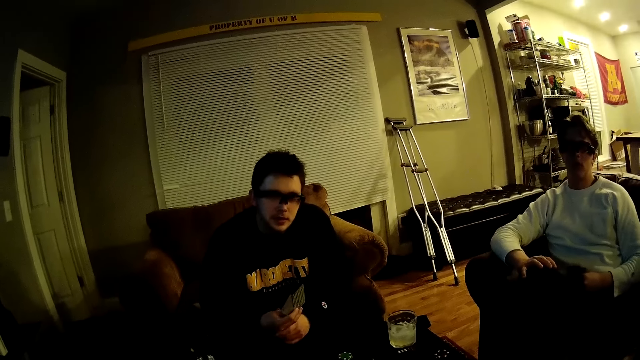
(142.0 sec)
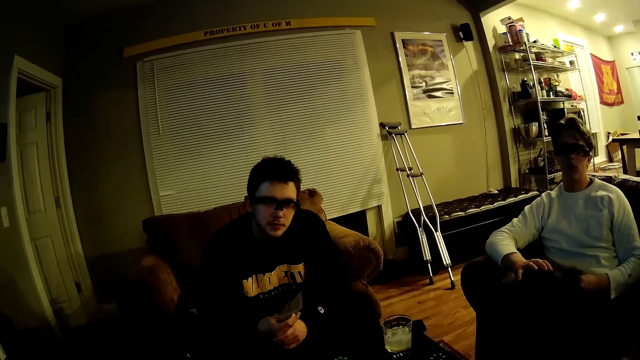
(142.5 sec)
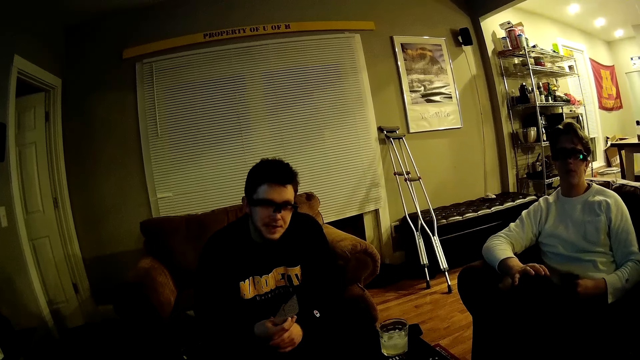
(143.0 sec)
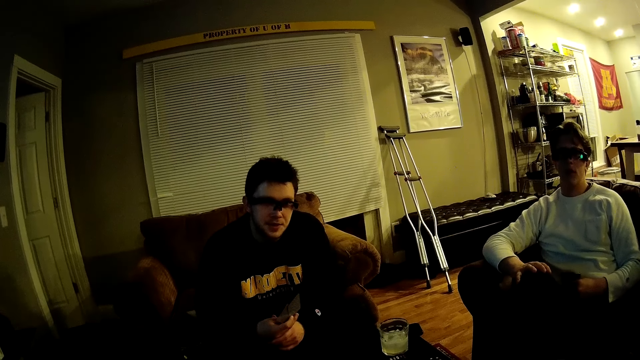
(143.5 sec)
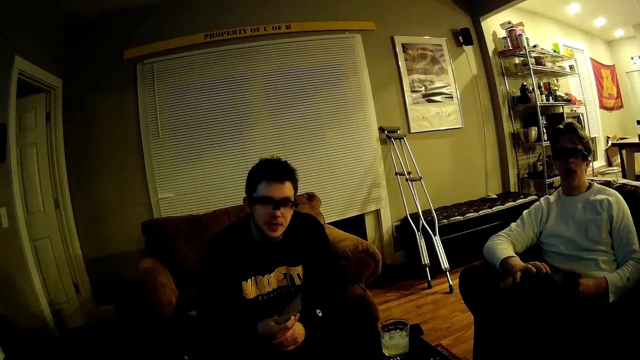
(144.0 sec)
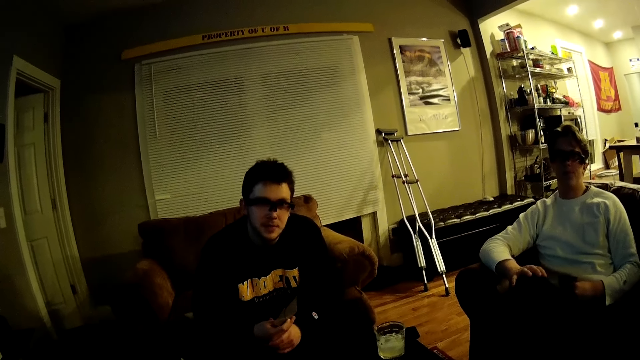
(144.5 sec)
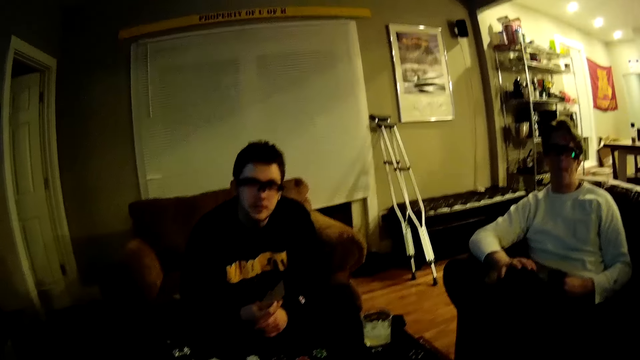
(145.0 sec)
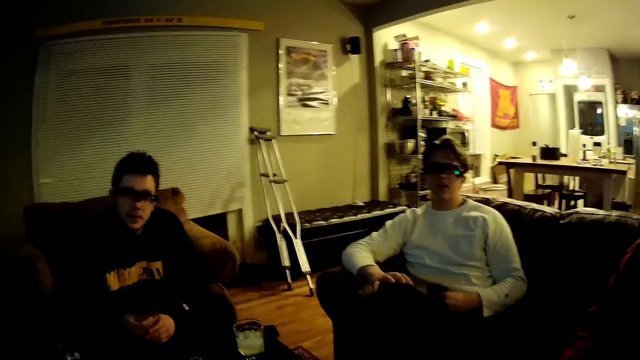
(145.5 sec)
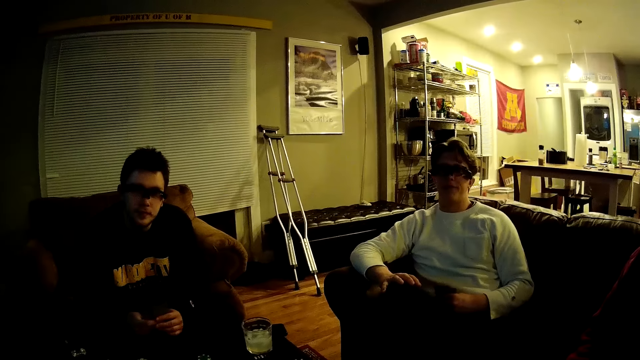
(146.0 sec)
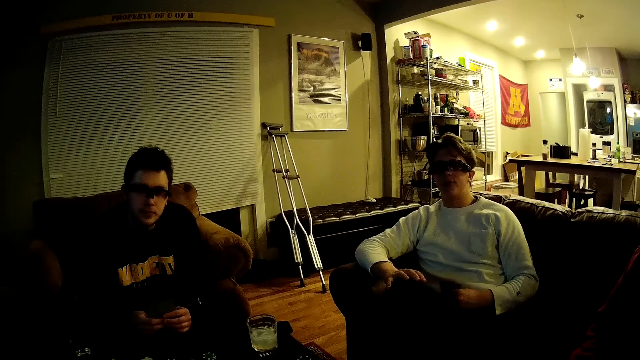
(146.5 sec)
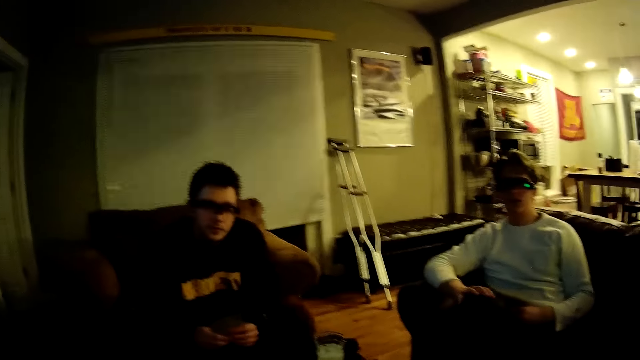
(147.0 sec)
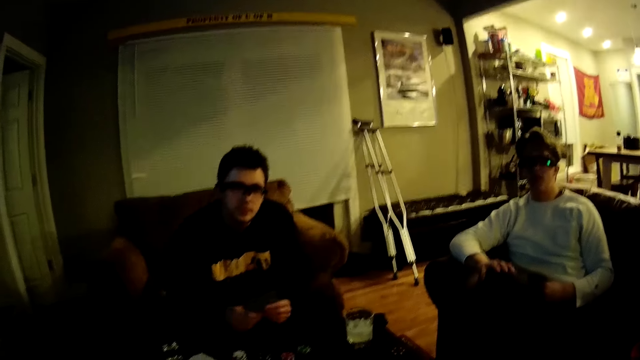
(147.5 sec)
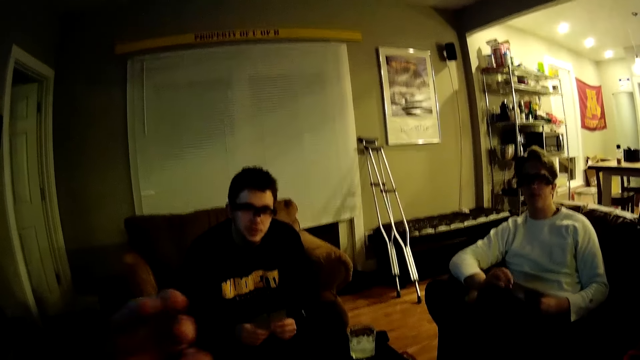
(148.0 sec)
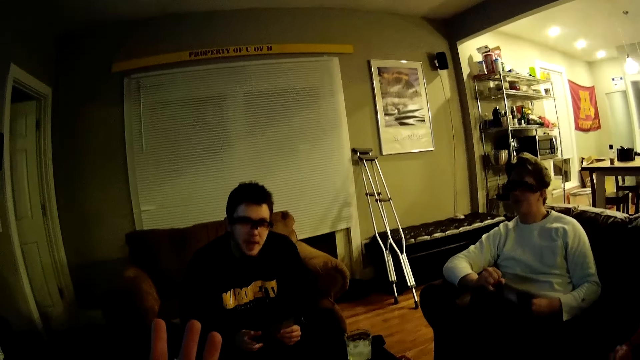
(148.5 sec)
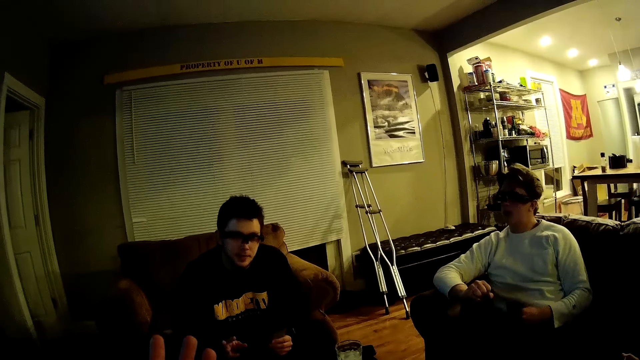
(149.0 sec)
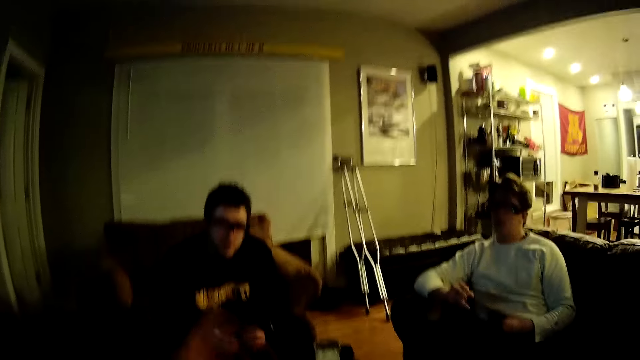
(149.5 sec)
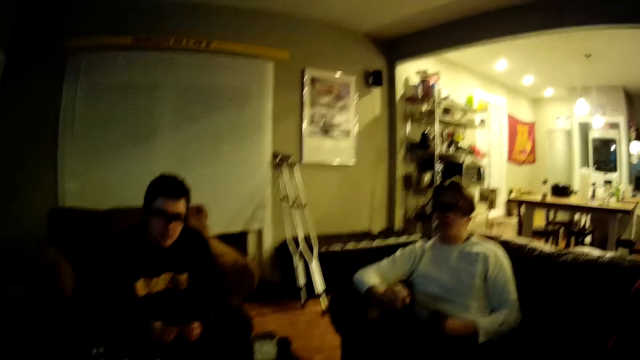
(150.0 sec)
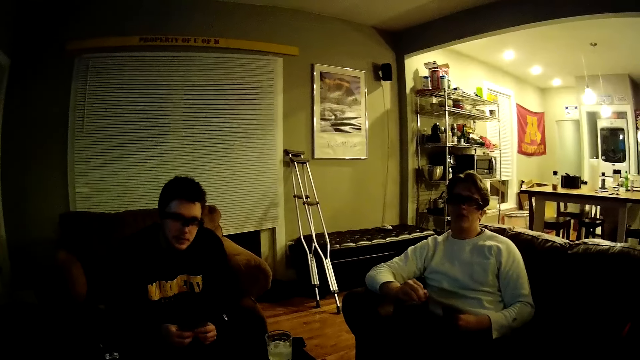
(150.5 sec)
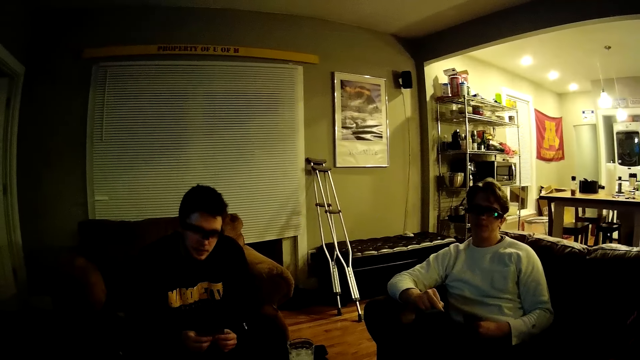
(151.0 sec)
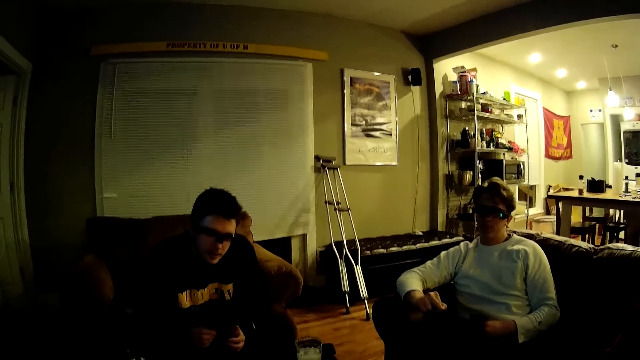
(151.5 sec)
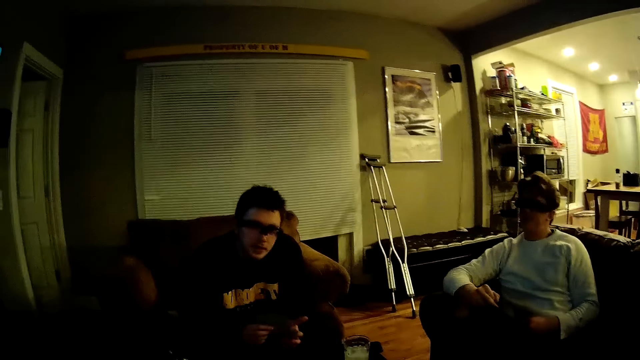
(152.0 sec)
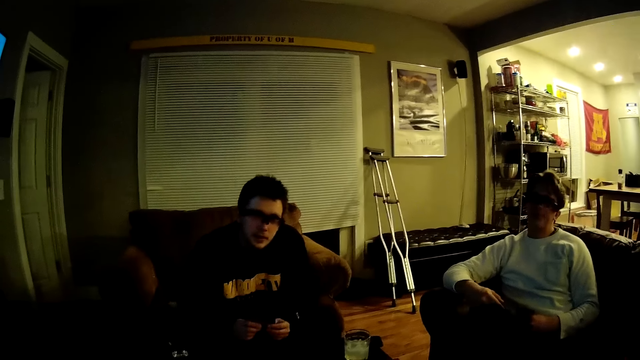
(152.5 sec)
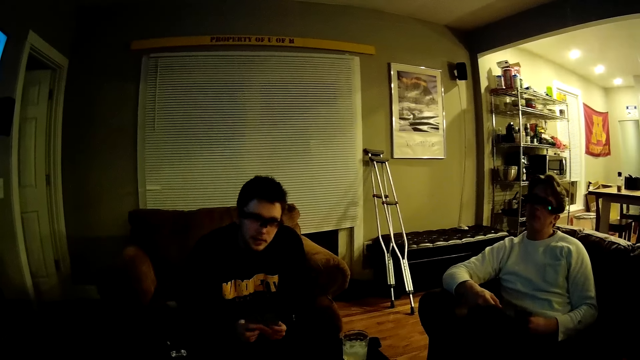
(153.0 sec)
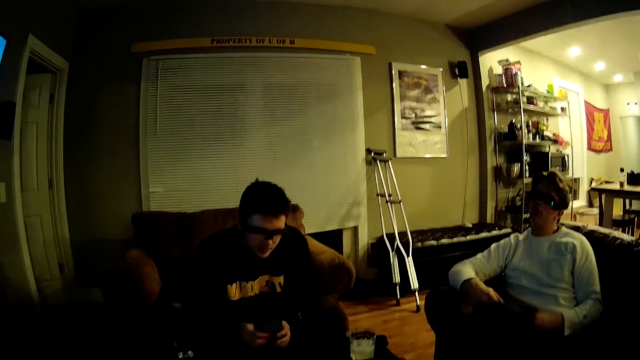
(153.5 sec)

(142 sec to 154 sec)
A man talks to the camera wearer. The camera wearer talks to the man. Another man talks to the camera wearer. The camera wearer talks to the other man. The first man talks to the camera wearer. He talks to the camera wearer again. The camera wearer talks to the first man. They talk to the first man again.

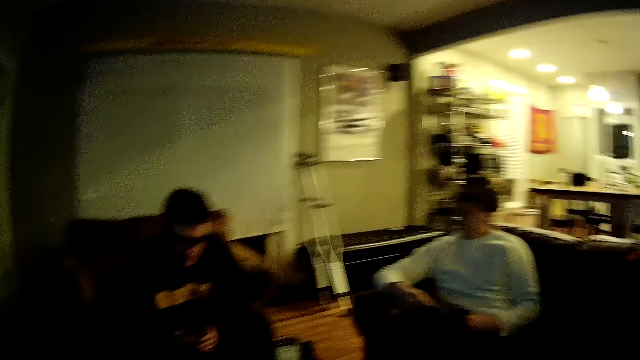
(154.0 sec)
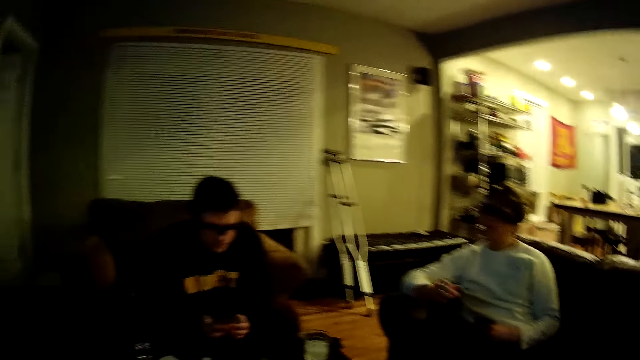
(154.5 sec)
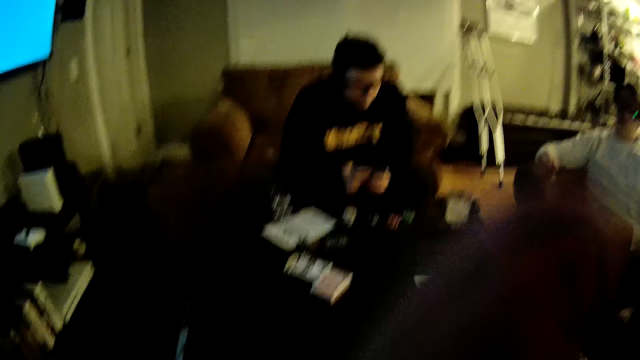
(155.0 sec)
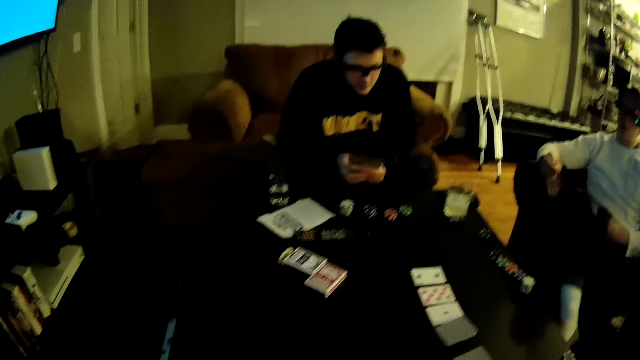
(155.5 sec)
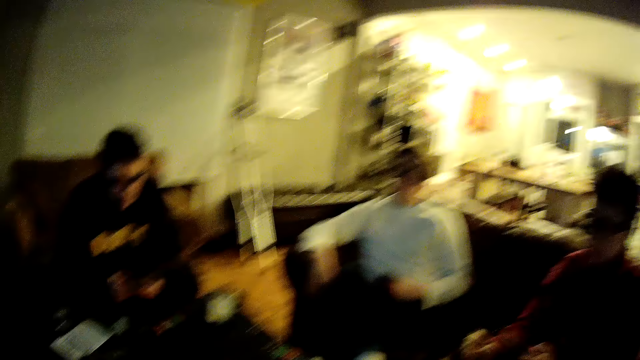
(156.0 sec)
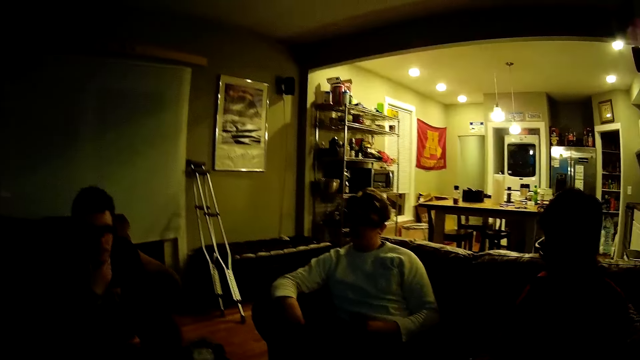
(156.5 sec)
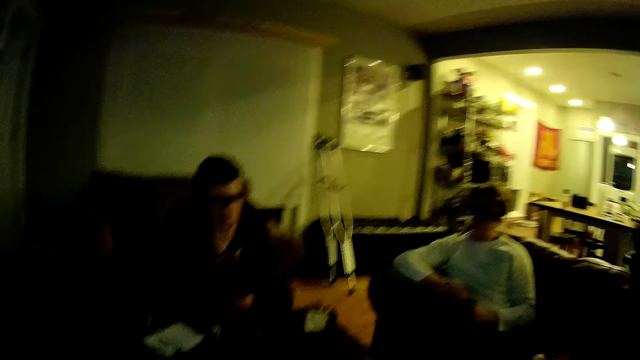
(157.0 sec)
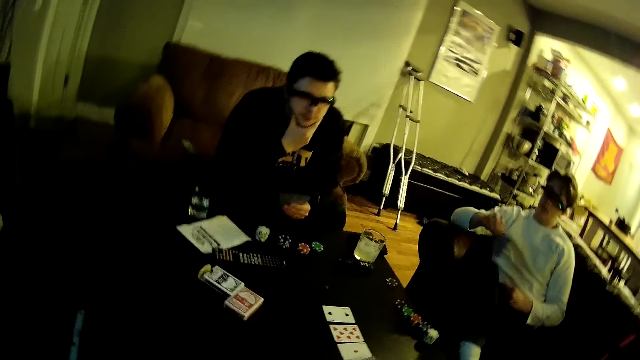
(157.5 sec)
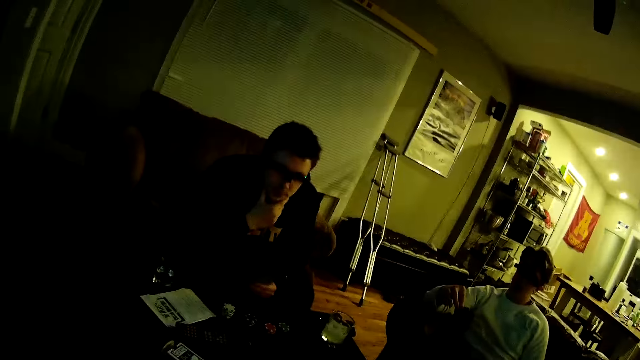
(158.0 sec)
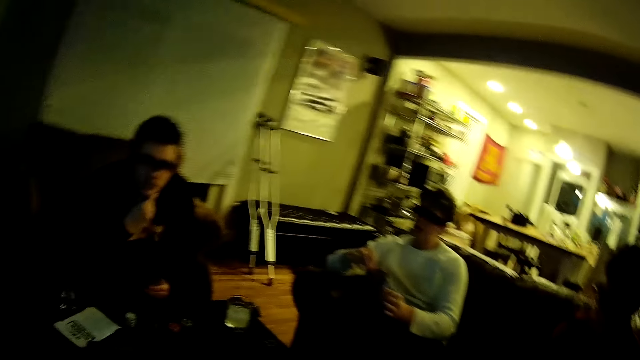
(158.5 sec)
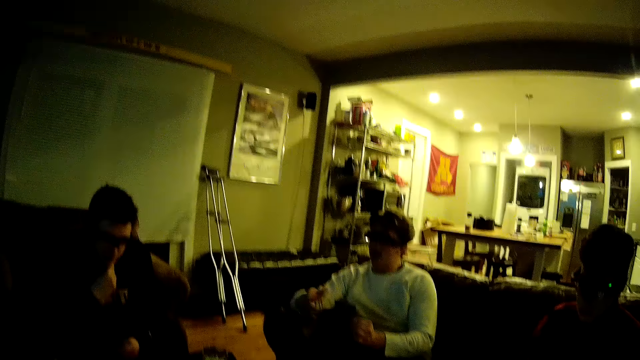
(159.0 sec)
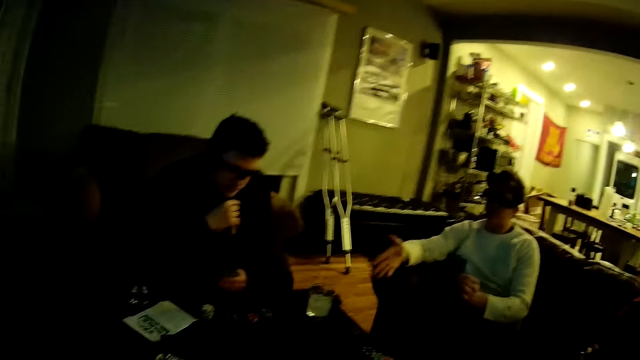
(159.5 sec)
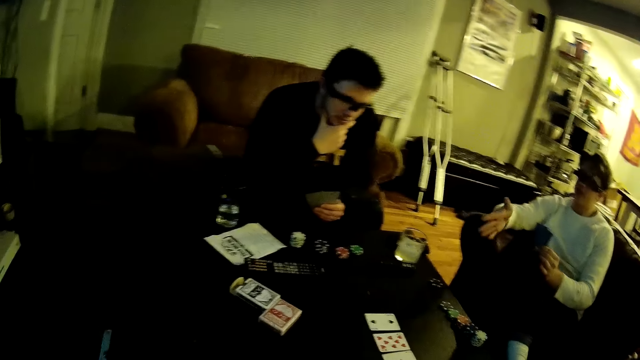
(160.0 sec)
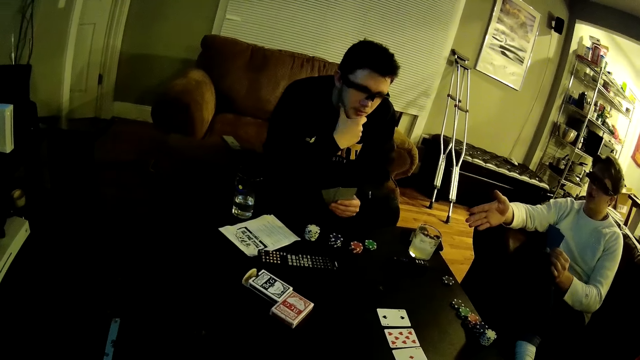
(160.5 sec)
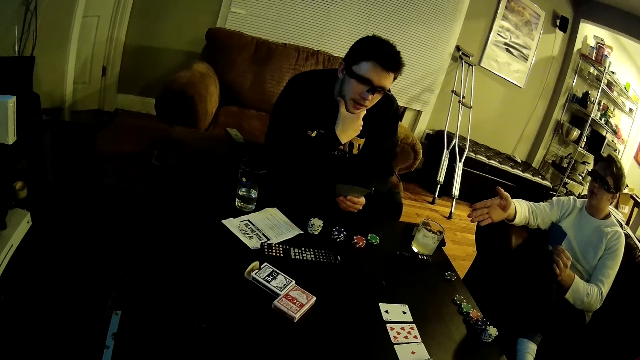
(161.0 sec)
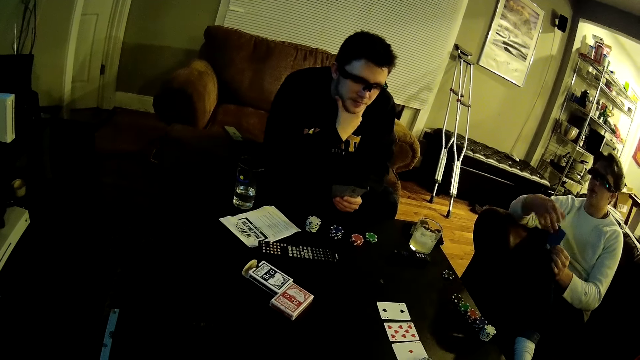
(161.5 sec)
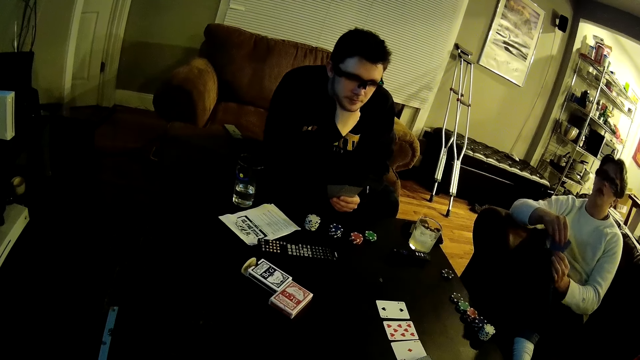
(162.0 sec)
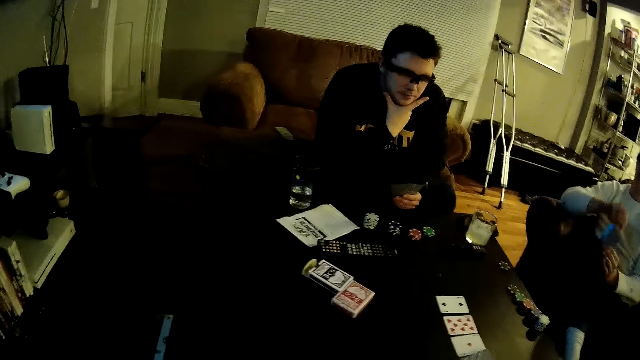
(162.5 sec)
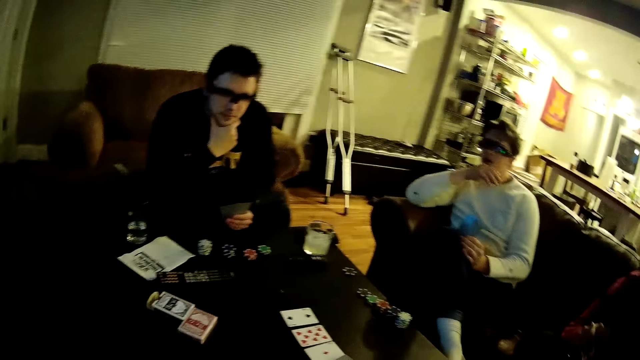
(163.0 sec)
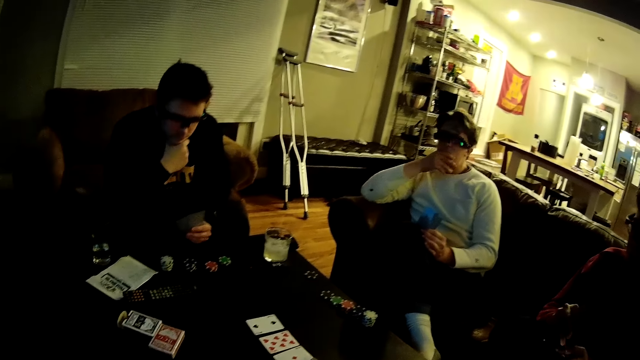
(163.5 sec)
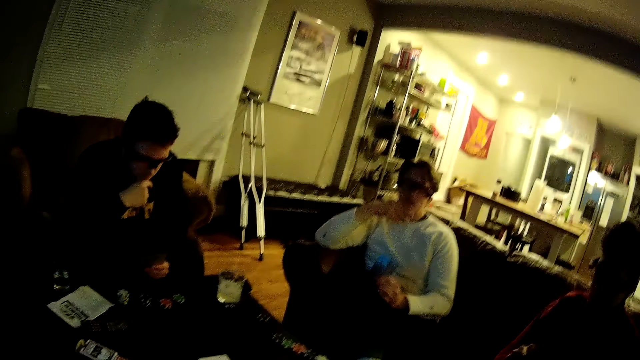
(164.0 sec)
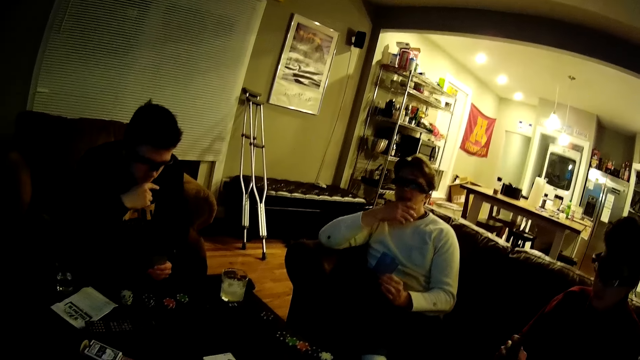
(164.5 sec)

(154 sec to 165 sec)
The camera wearer touches his face with his right hand. A man talks to another man. The camera wearer lifts the hand up. The first man talks to the other man. The other man touches the chin. The first man picks up some cards from his left hand with his right hand. He talks to the other man. The camera wearer talks to the other man. The first man collects the cards from his left hand with his right hand, and points his right hand towards the table.
